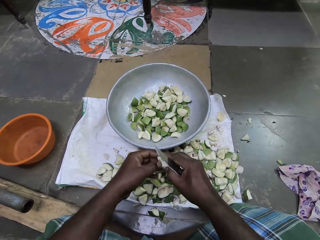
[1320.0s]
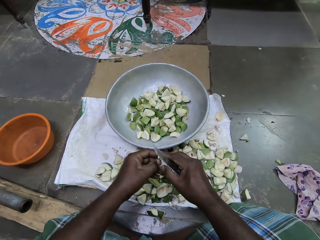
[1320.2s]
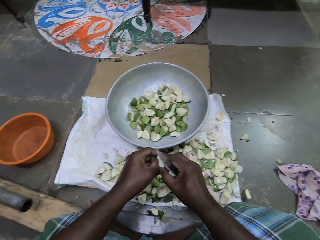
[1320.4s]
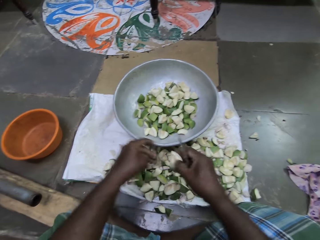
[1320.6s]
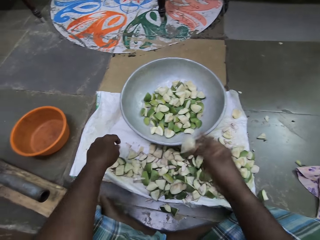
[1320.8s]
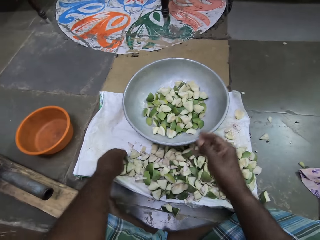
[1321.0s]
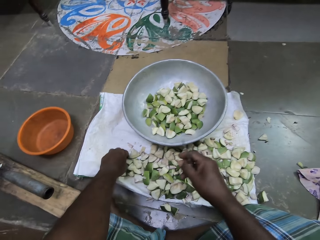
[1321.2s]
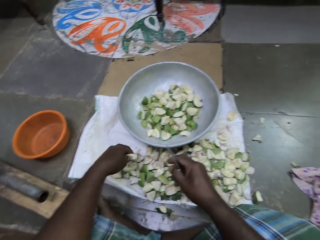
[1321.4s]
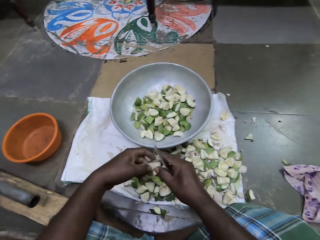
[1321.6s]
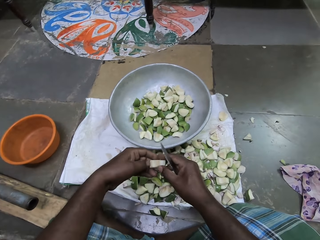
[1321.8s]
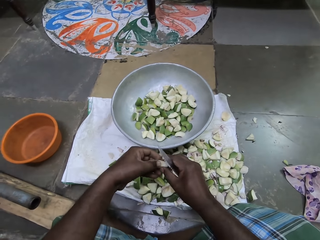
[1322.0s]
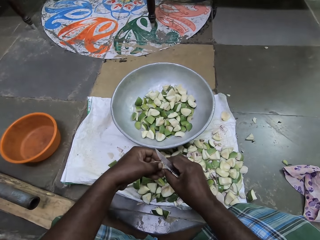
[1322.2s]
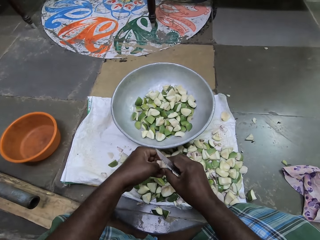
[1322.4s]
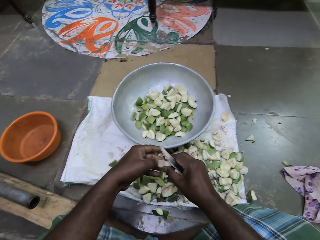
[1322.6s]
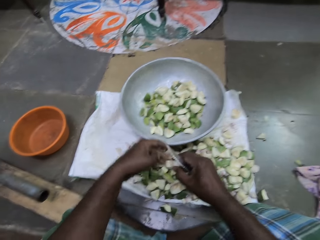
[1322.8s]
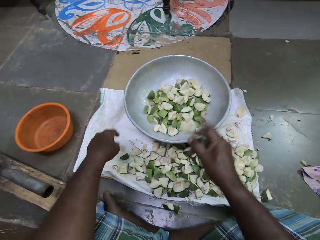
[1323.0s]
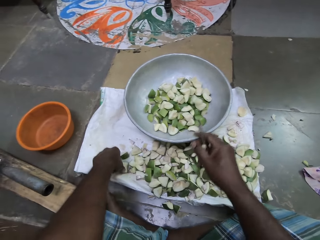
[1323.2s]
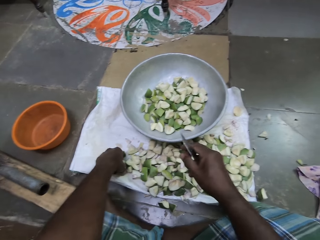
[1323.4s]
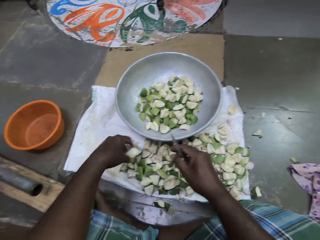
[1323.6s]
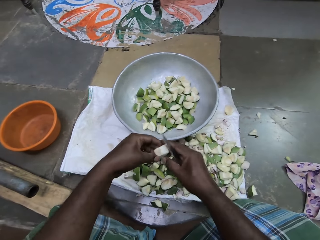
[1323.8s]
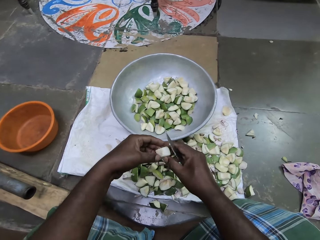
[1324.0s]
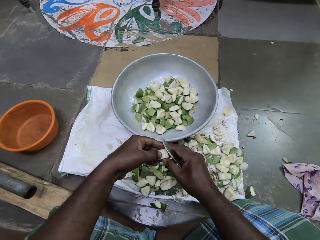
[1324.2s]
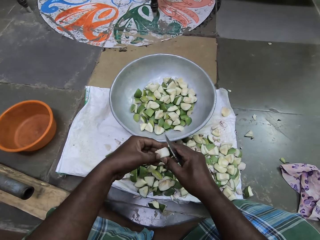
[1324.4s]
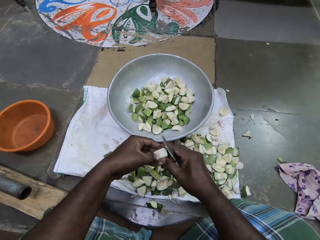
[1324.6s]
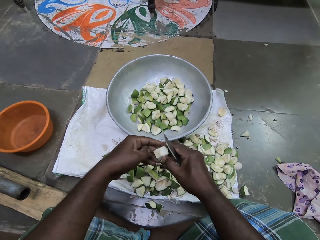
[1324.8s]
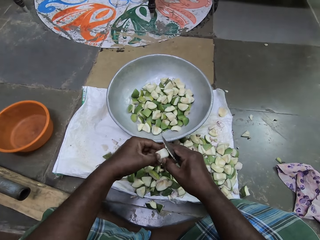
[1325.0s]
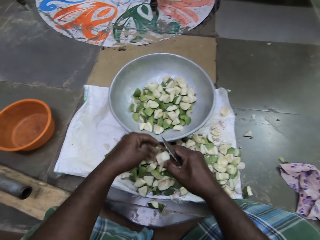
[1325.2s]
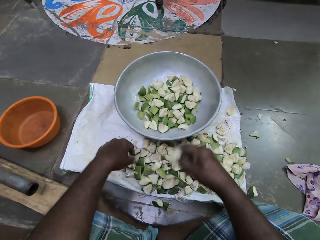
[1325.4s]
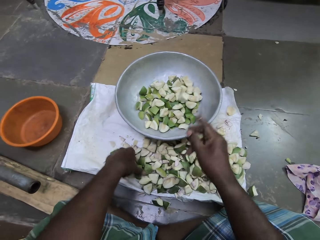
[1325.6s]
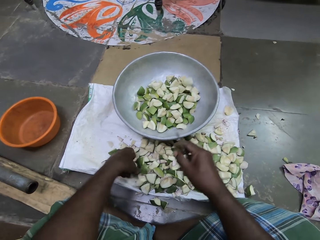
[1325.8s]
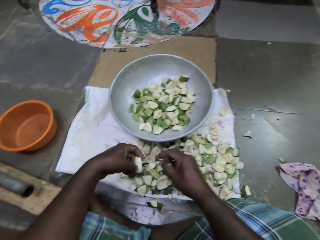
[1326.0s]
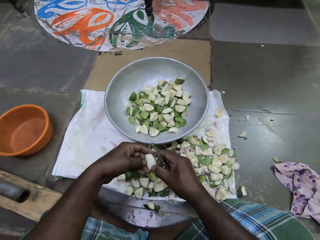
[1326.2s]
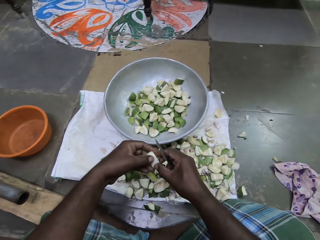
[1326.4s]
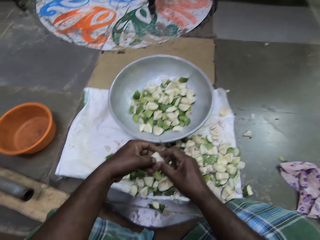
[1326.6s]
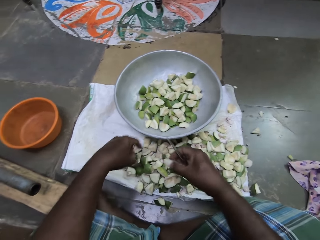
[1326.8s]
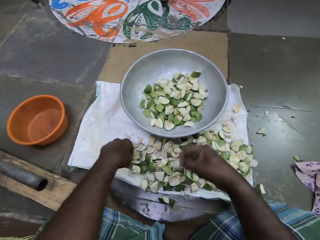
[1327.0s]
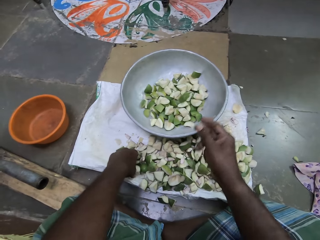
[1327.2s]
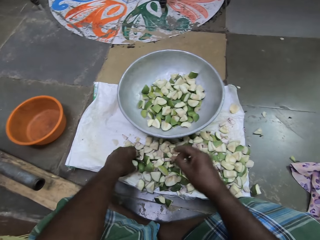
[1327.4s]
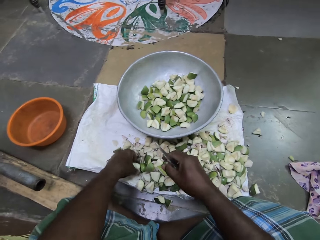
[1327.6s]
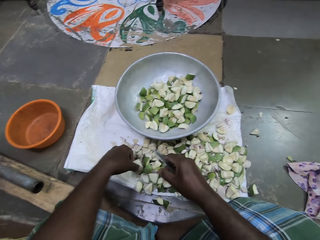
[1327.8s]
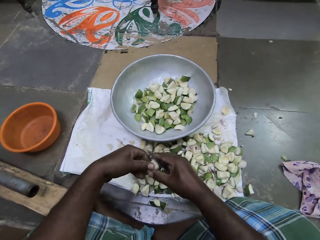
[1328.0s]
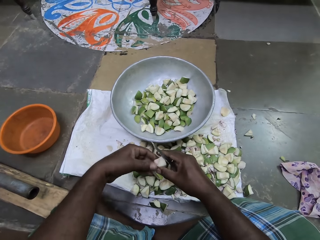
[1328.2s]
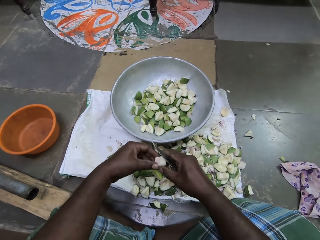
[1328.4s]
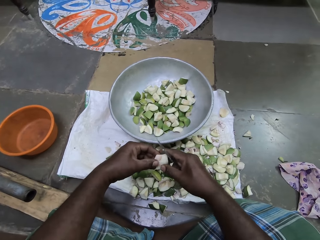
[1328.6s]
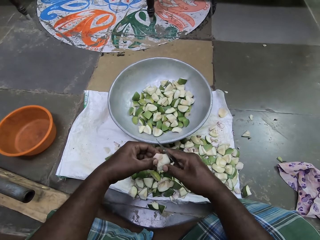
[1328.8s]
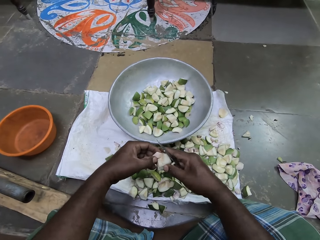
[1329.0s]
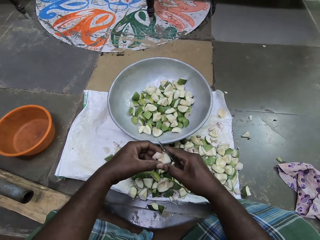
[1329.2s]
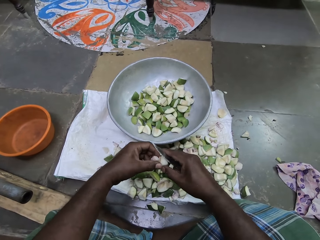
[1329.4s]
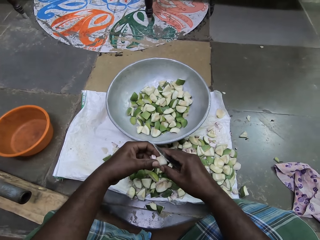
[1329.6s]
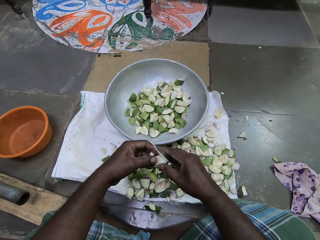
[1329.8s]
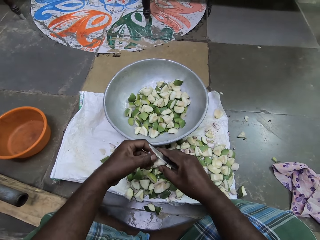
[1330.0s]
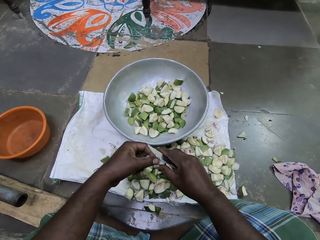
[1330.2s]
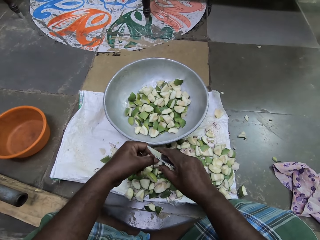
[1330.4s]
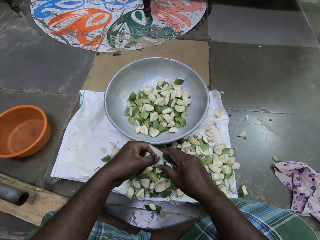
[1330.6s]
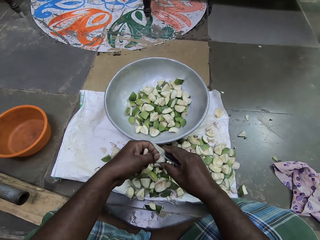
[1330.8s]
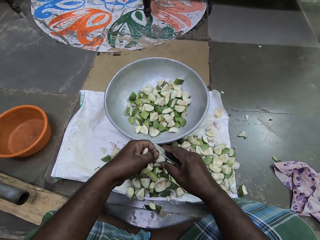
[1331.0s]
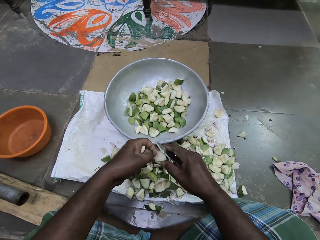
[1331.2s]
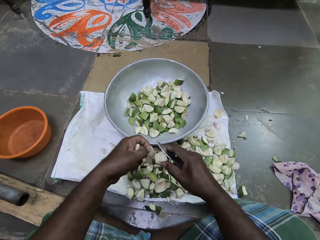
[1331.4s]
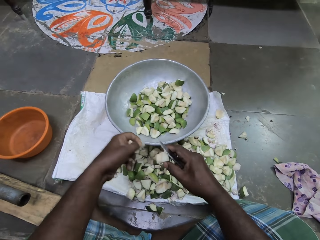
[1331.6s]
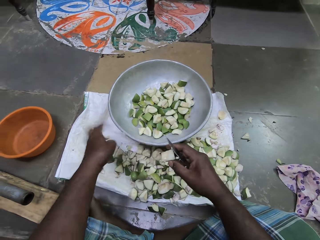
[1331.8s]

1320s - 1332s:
The camera wearer removes a seed. She removes the seed coat. She drops the piece of mango into the bowl with her right hand. She picks a piece of mango from the sack bag with her left hand and holds the piece of mango with her hands. She scrapes the piece of mango with her left hand. She removes the seed coat. She drops the piece of mango into the bowl with her right hand. She picks a piece of mango from the sack bag with her left hand and holds the piece of mango with her hands. She scrapes the piece of mango with her left hand. She removes the seed coat. She drops the piece of mango into the bowl with her right hand. She picks a piece of mango from the sack bag with her left hand and holds the piece of mango with her hands. She drops the piece of mango into the bowl with her right hand. She picks a piece of mango from the sack bag with her left hand and holds the piece of mango with her hands. She peels the piece of mango with her left hand. She removes a seed. She removes the seed coat.

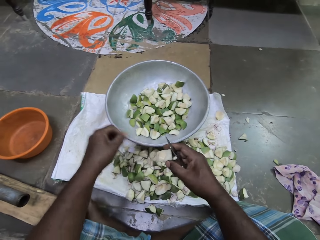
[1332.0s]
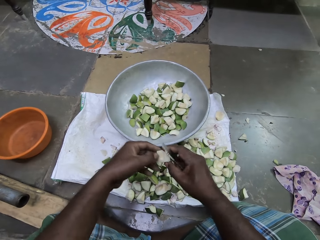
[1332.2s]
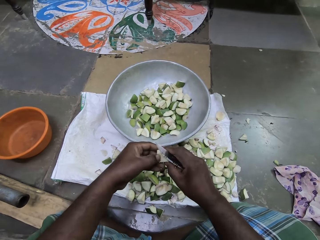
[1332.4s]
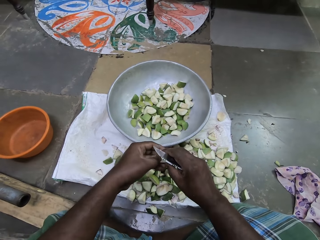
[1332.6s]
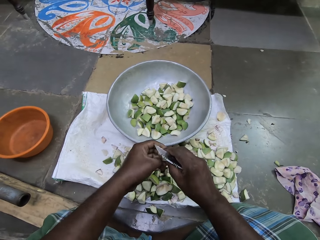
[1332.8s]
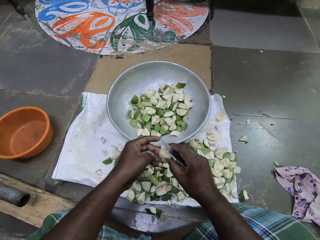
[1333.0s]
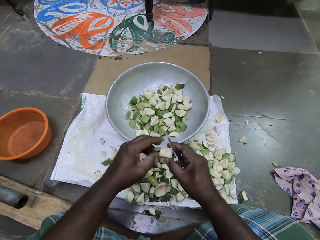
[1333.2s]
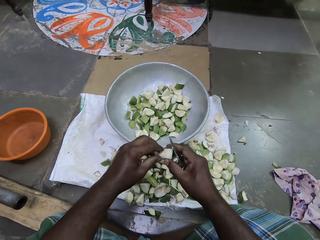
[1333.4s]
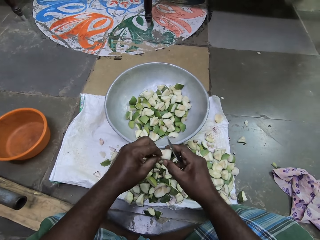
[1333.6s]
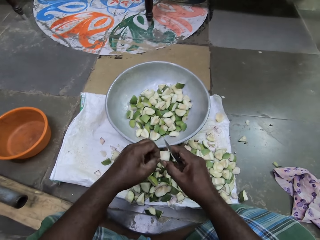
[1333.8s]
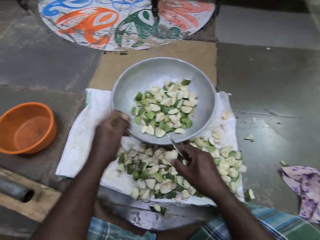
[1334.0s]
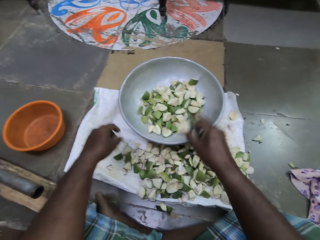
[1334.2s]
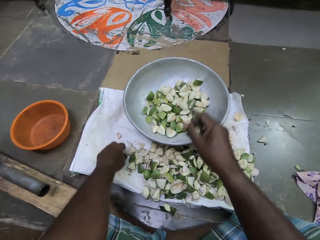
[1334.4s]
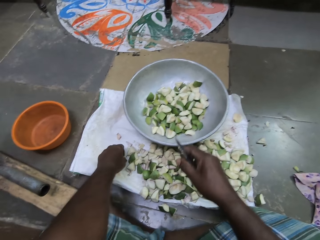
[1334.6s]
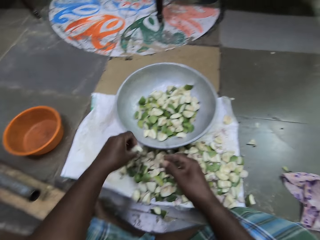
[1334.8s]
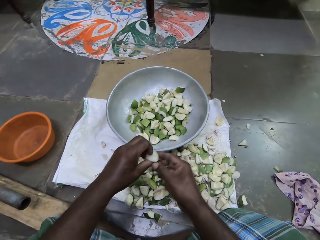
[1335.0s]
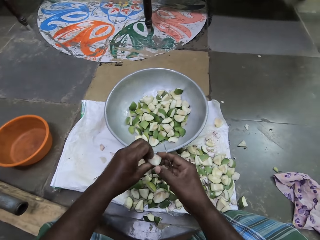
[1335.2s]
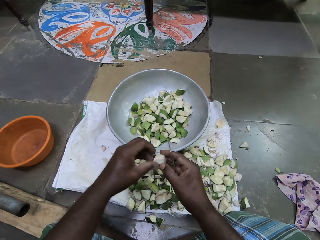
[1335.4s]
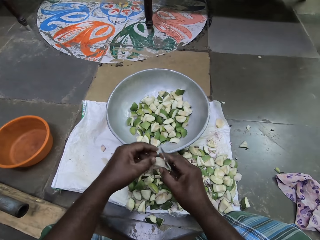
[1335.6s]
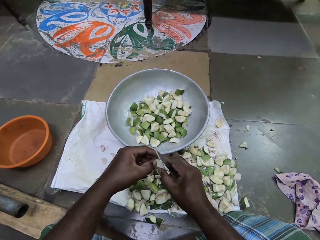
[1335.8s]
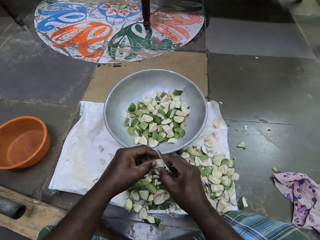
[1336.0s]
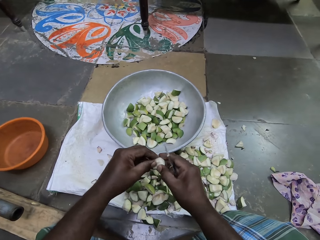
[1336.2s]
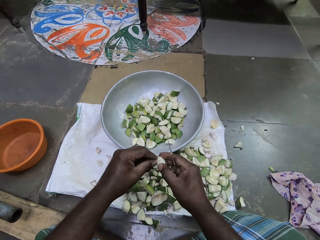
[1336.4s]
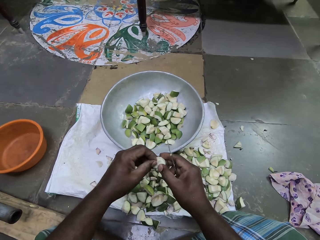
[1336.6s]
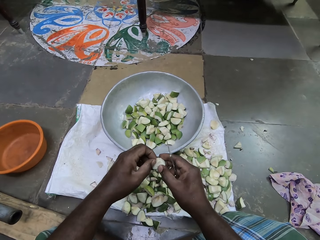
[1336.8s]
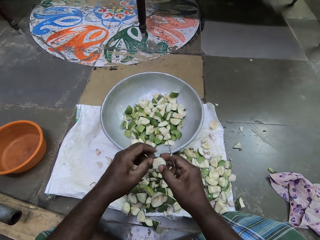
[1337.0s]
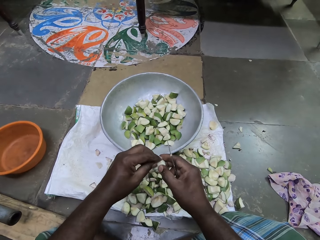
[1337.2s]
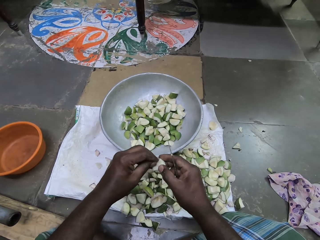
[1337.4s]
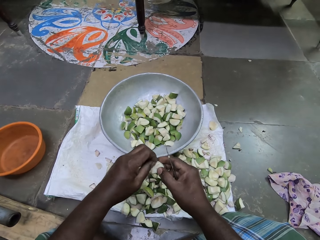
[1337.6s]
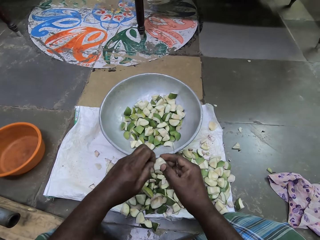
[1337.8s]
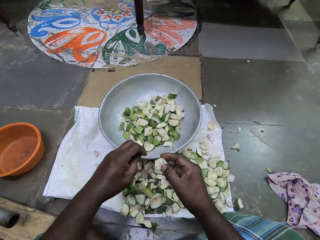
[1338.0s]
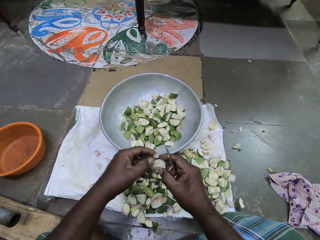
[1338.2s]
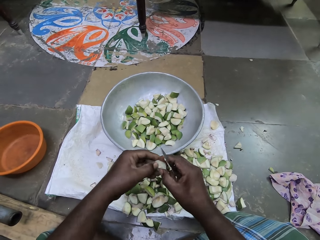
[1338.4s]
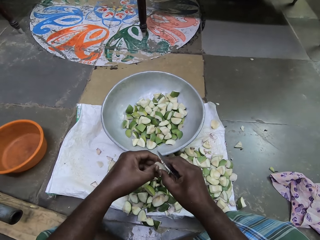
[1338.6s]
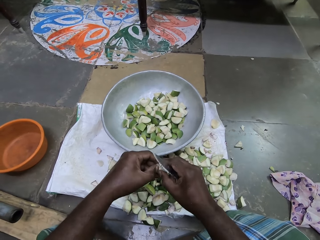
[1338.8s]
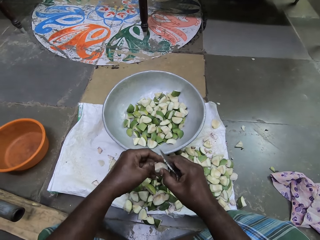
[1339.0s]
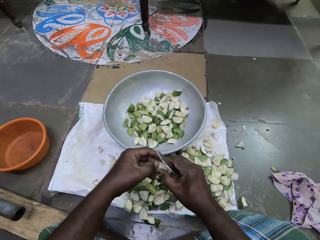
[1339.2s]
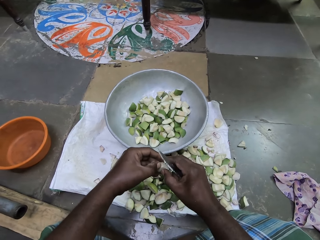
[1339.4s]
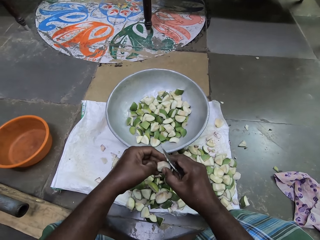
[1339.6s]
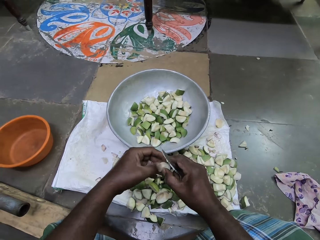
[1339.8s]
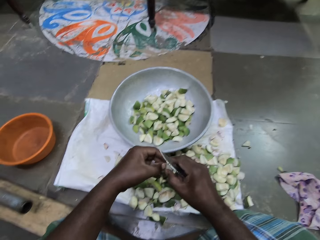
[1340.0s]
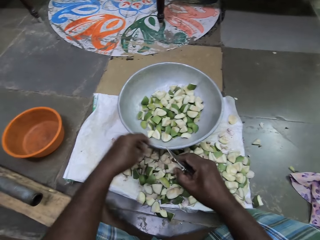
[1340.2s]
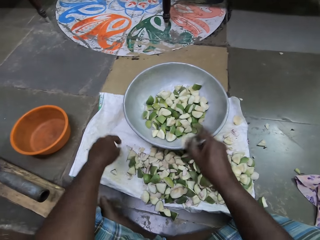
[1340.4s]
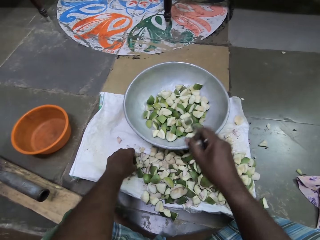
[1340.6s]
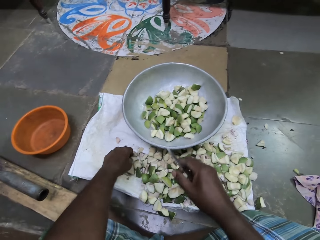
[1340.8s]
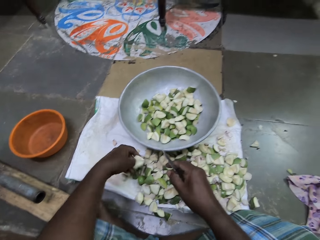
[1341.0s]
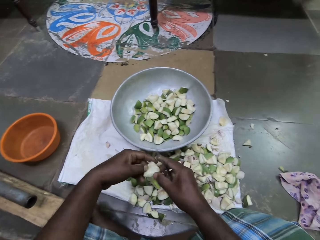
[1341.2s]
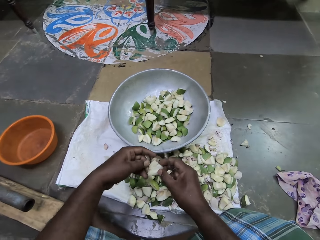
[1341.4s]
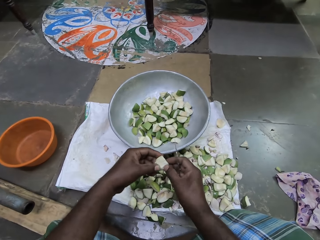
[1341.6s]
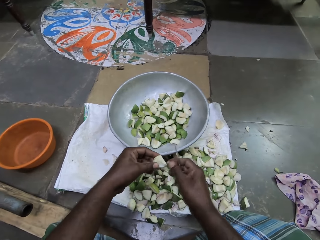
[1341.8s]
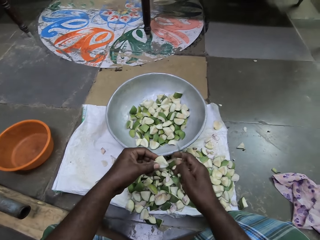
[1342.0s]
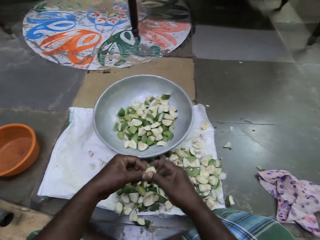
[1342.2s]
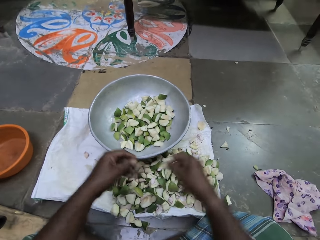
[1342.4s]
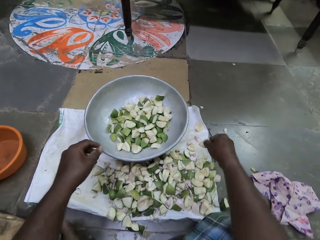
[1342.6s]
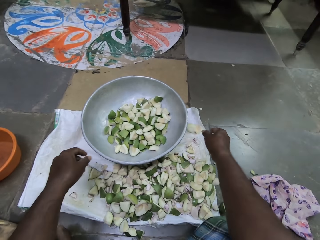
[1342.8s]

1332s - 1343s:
The camera wearer drops pieces of mango on the sack bag with her left hand. She peels the piece of mango with her left hand. She drops the piece of mango into the bowl with her right hand. She picks a piece of mango from the sack bag with her left hand. She holds the piece of mango with her hands. She peels the piece of mango with her left hand. She drops the piece of mango into the bowl with her right hand. She picks a piece of mango from the sack bag with her left hand. She holds the piece of mango with her hands.
